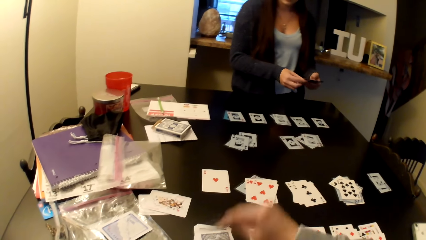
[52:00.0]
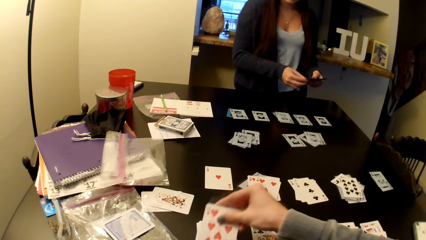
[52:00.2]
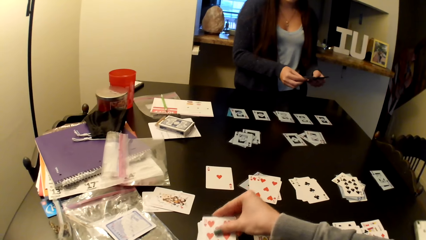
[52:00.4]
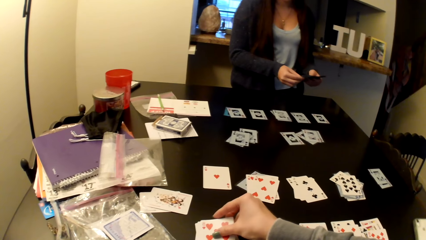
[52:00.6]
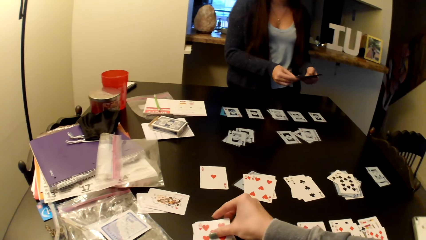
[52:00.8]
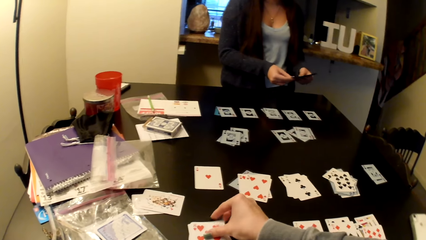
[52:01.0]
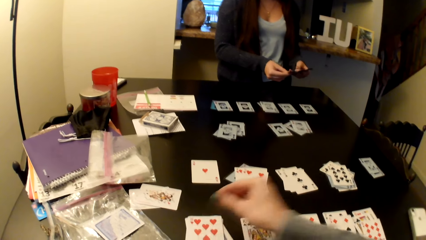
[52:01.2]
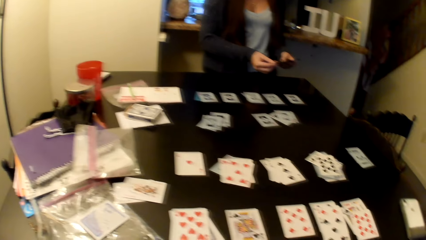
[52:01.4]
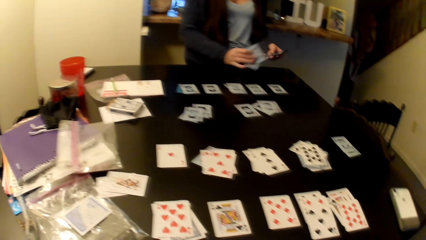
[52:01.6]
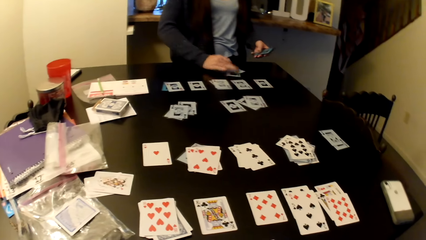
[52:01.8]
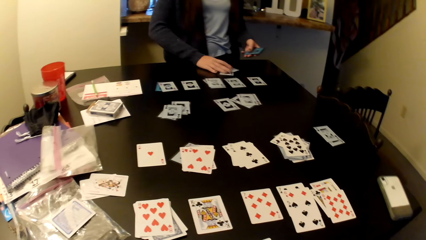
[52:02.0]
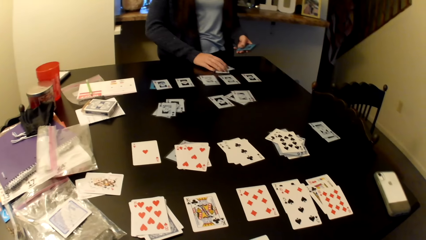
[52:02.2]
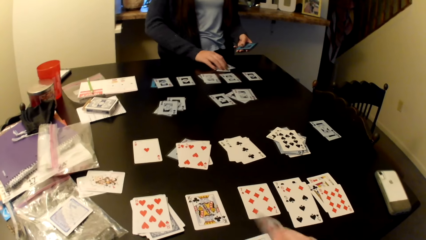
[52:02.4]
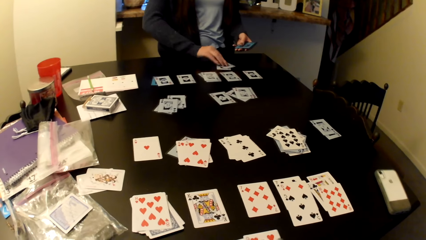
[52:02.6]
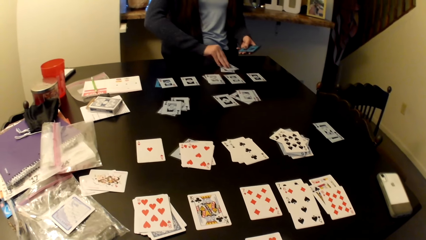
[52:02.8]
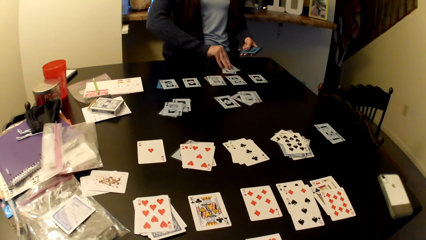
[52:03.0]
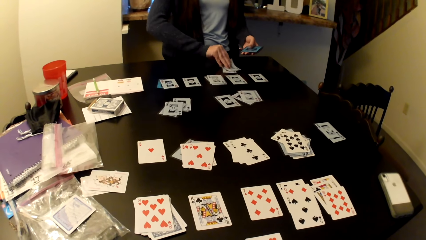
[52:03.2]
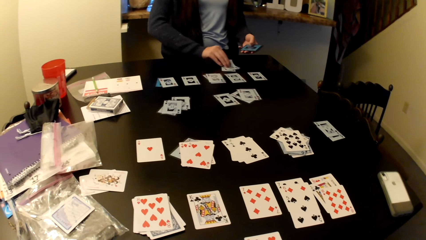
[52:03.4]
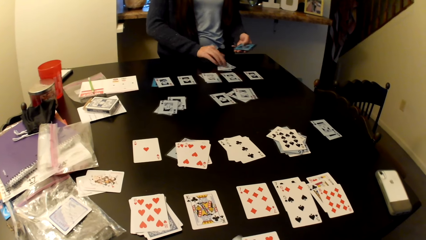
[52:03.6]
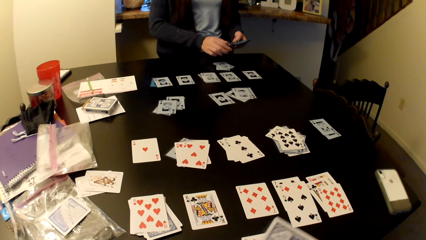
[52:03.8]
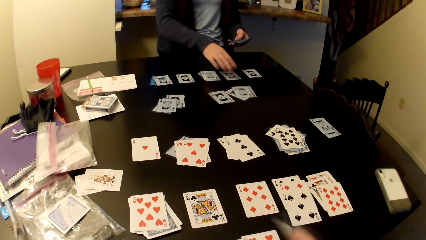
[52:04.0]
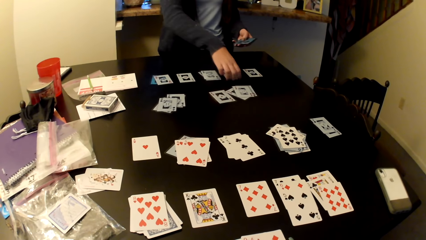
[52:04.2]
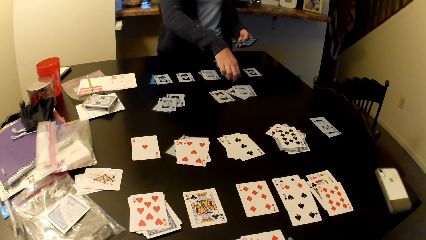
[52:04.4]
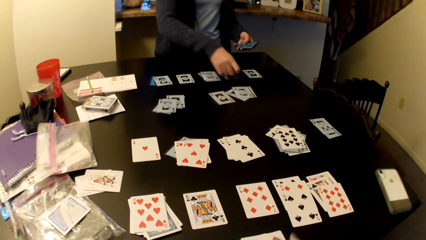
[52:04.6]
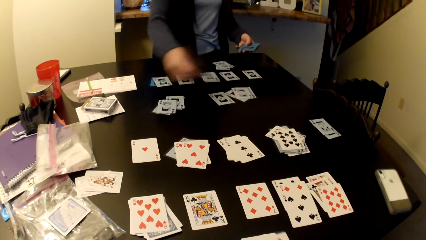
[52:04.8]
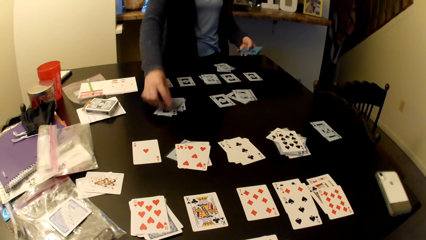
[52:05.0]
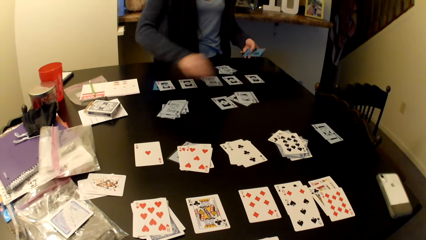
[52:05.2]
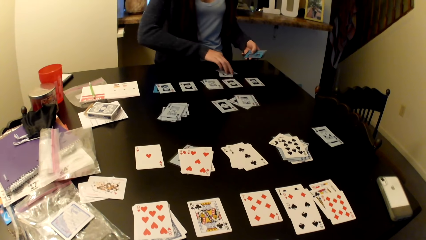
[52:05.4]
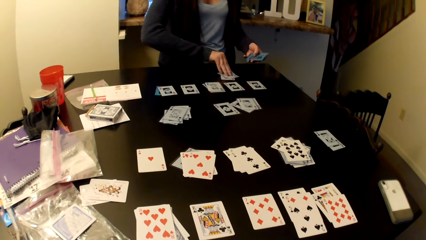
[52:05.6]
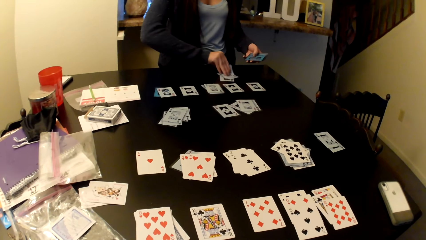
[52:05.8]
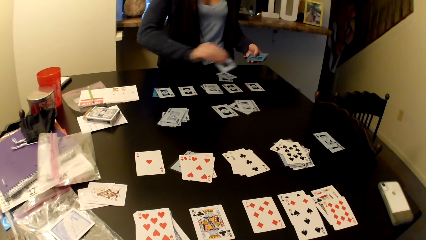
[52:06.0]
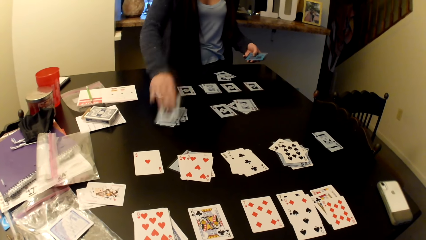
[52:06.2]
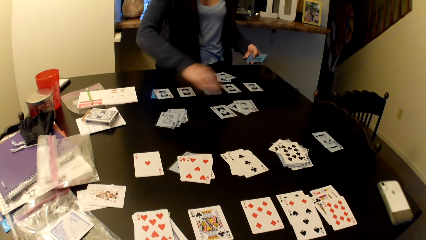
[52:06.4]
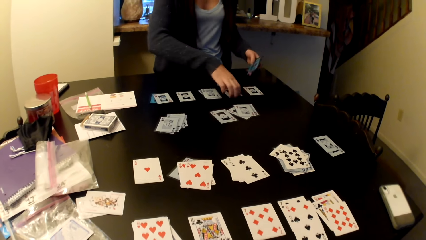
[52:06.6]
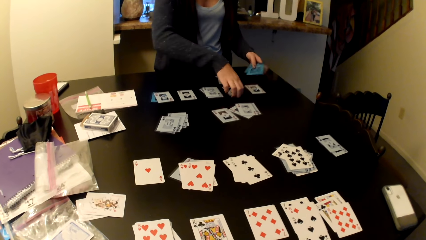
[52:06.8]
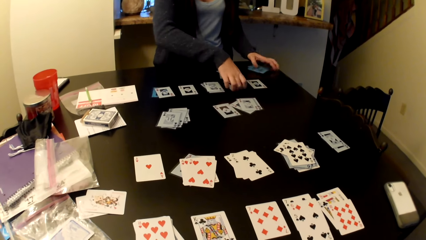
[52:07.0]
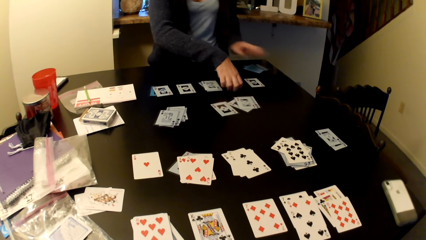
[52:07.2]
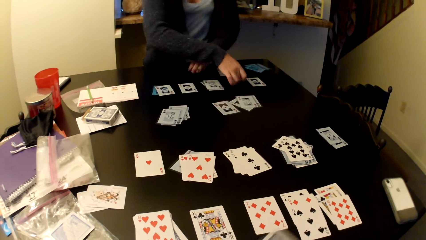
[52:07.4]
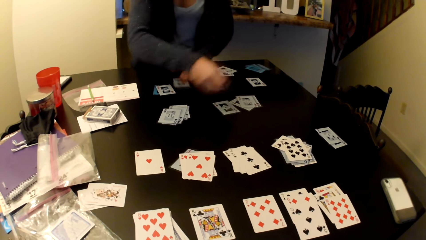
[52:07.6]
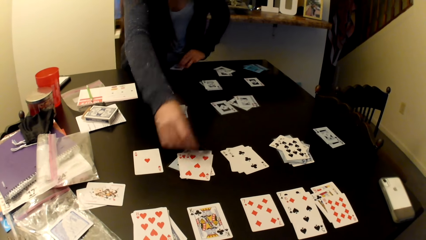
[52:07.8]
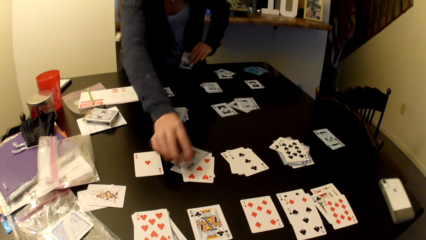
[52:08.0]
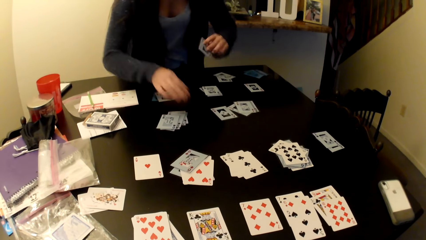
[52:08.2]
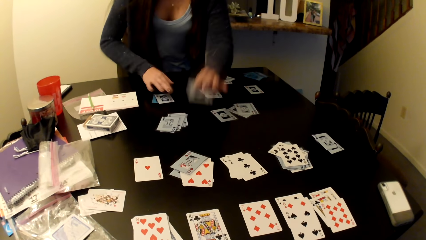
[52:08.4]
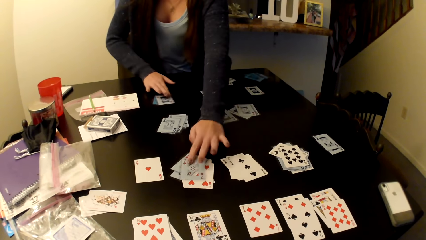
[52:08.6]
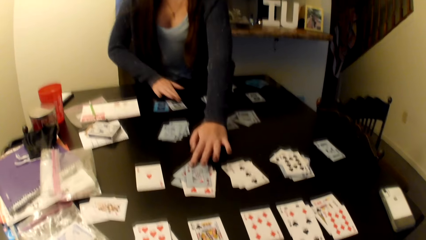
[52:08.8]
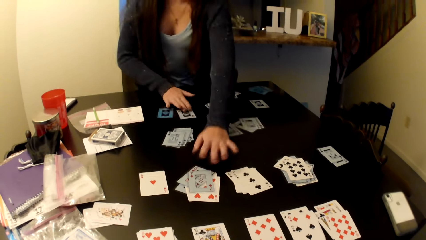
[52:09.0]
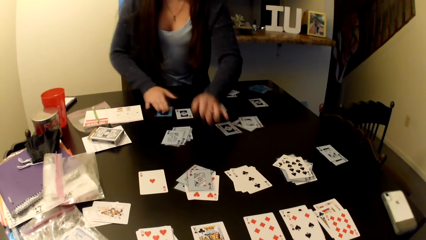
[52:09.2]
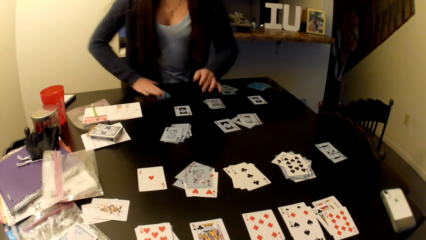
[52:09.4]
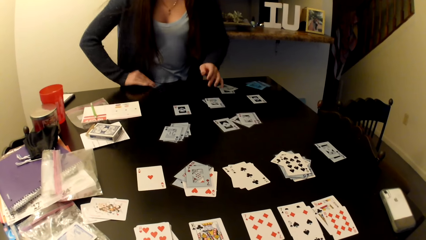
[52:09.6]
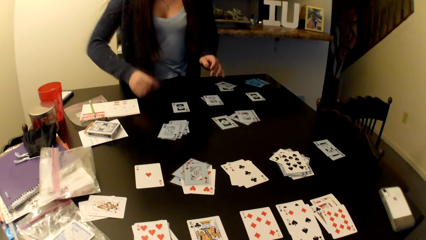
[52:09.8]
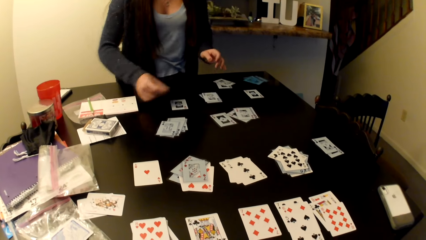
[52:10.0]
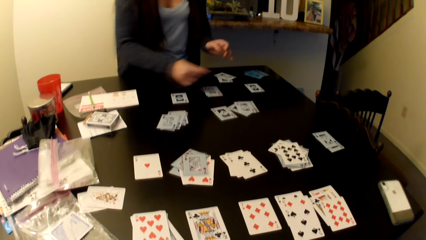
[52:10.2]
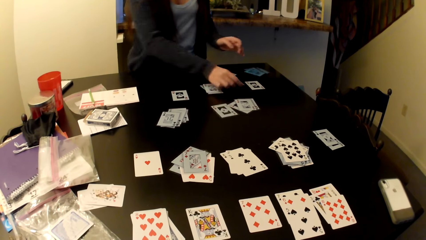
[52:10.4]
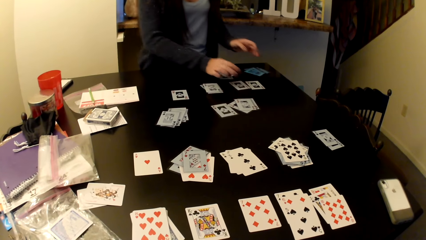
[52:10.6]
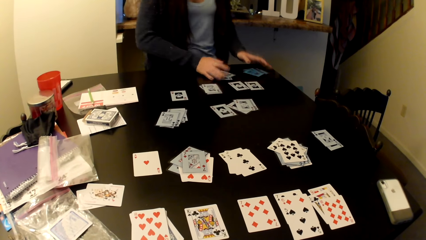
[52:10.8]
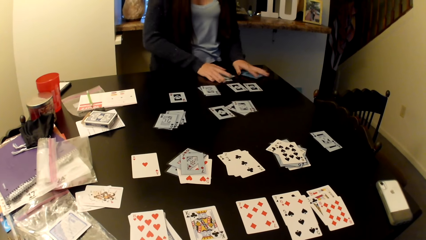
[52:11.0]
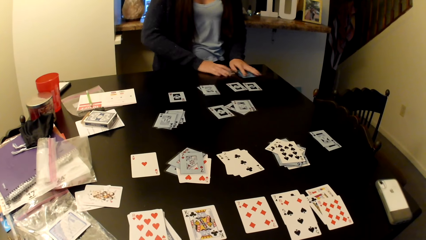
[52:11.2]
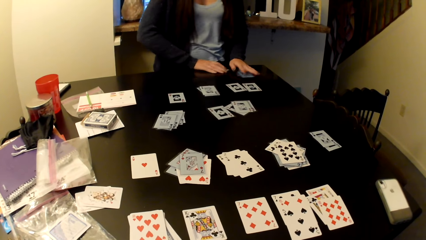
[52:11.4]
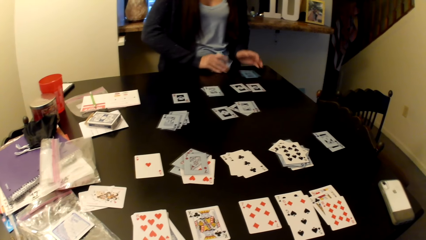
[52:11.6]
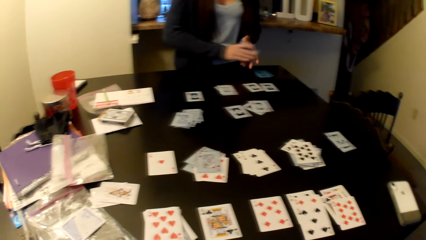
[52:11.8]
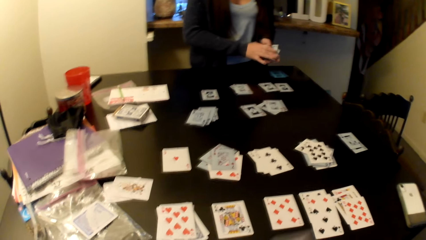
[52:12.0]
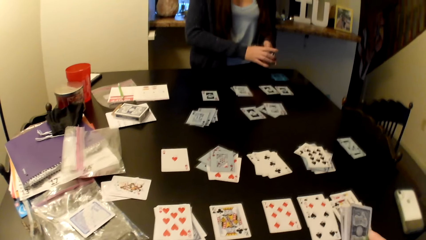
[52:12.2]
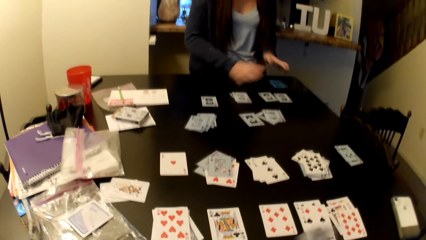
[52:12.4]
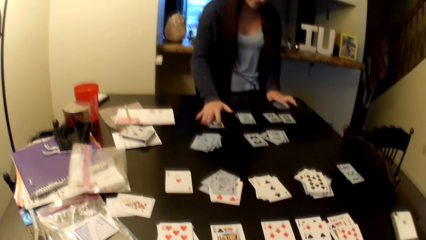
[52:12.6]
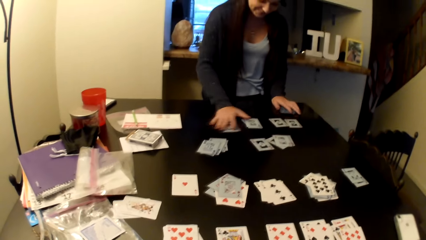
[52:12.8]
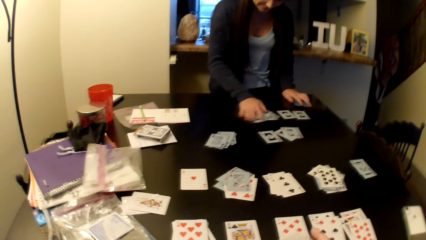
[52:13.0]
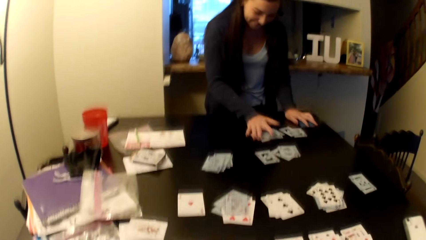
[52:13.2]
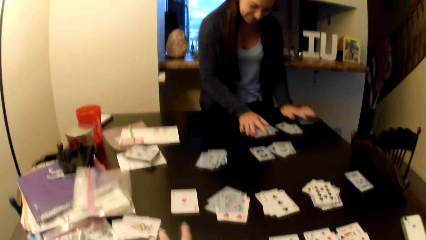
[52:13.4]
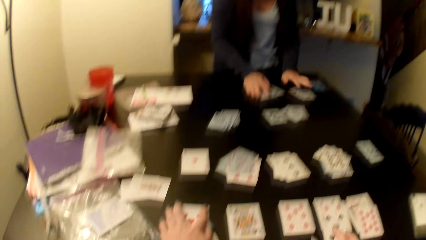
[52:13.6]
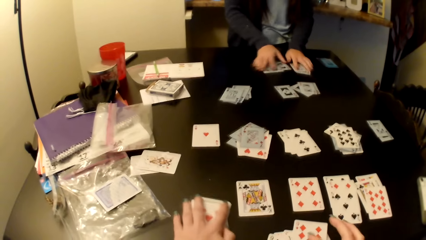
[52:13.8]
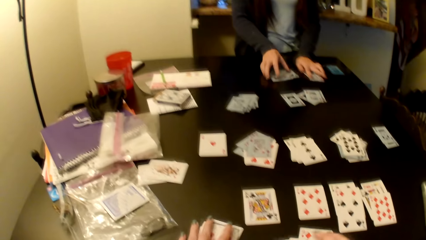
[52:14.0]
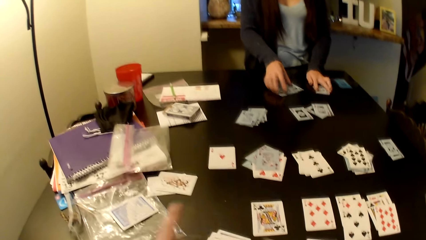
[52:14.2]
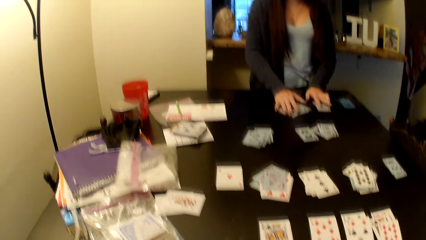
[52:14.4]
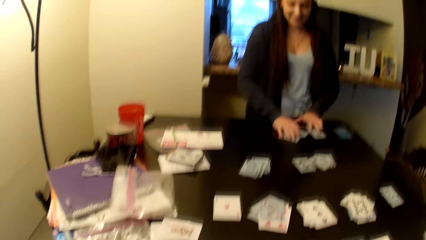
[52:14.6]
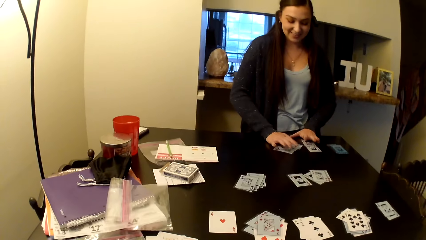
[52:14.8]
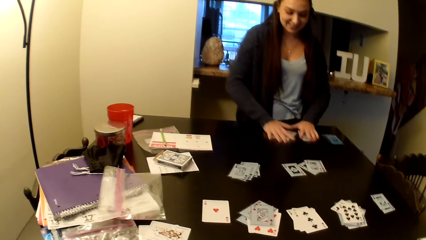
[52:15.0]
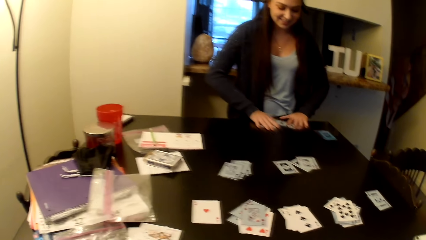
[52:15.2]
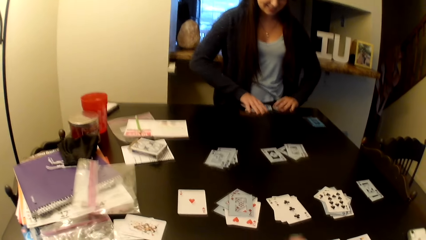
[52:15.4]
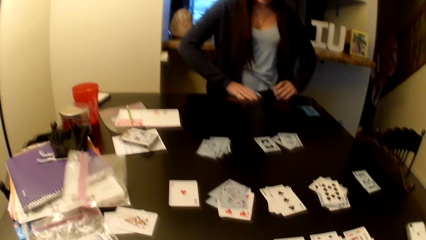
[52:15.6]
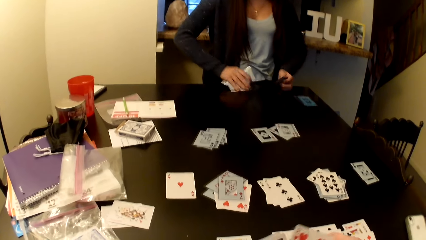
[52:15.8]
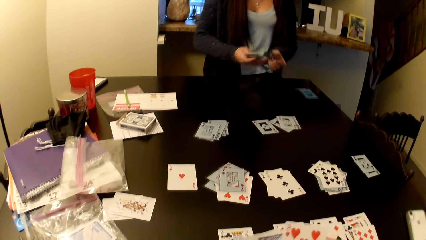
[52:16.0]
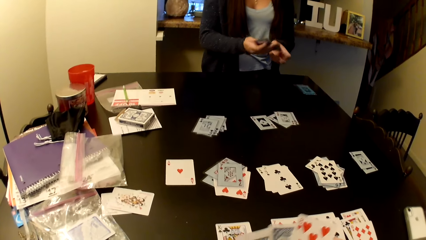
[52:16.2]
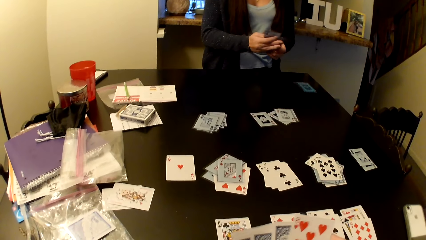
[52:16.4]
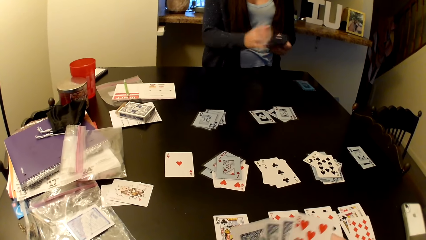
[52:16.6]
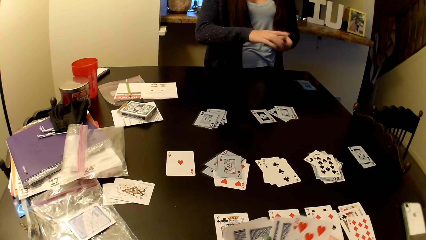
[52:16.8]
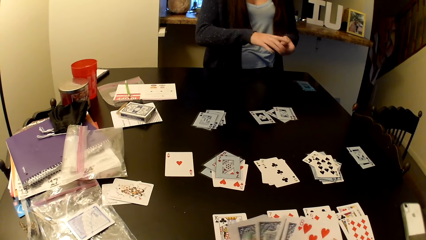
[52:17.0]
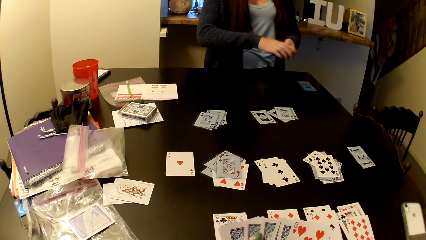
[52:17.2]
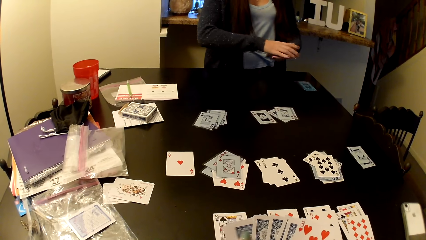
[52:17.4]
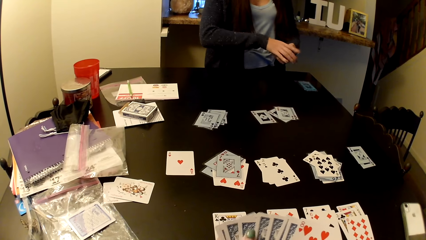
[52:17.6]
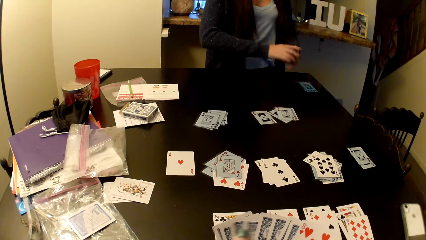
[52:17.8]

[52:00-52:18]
A woman puts cards on the table. The woman moves the cards on the table. The woman collects some cards on the table.
